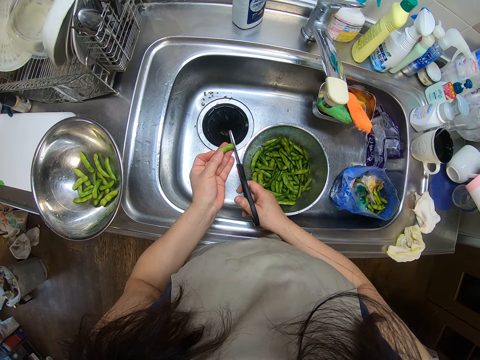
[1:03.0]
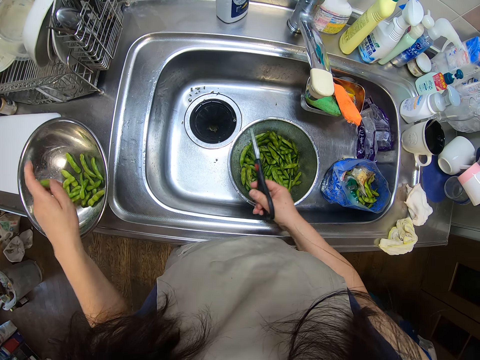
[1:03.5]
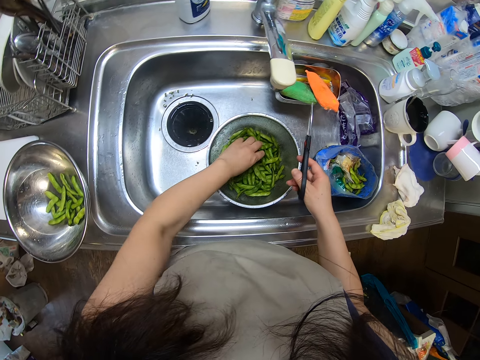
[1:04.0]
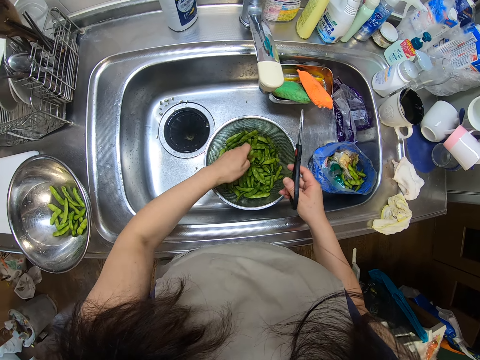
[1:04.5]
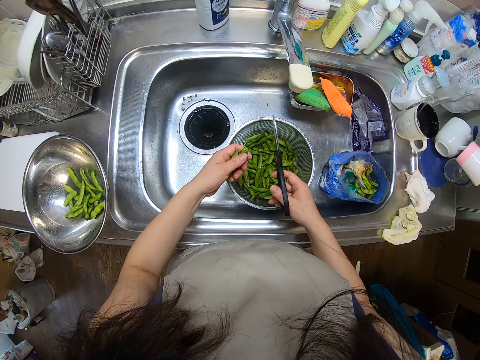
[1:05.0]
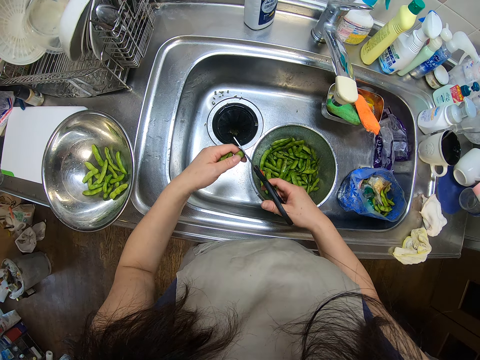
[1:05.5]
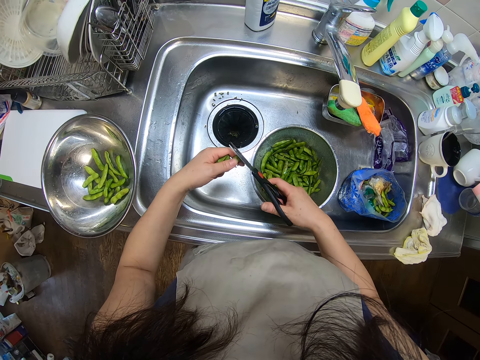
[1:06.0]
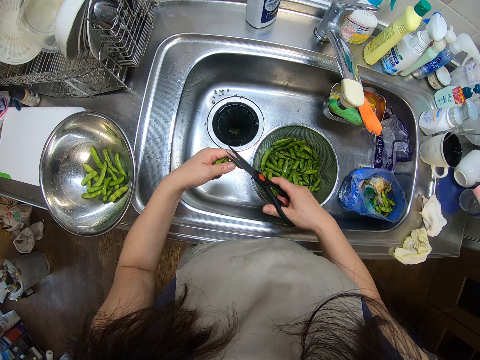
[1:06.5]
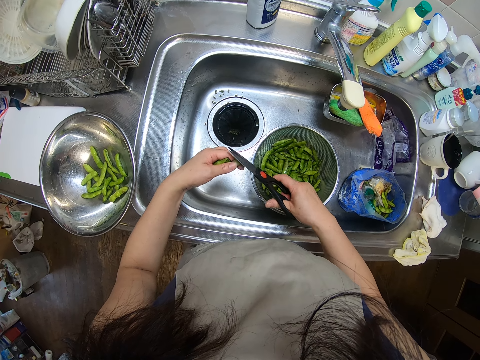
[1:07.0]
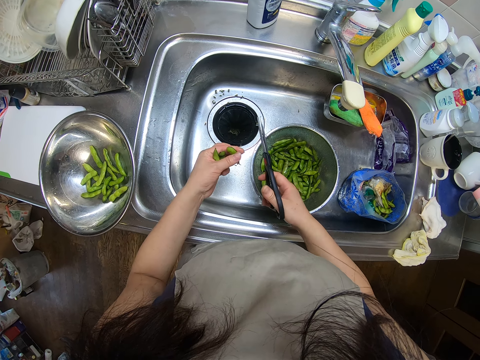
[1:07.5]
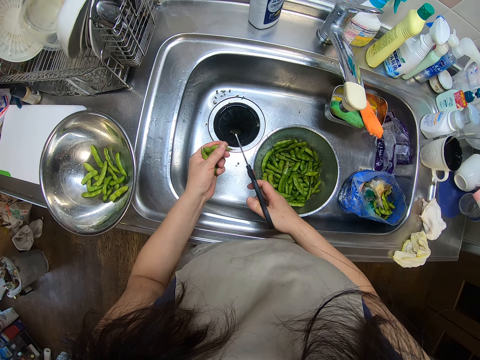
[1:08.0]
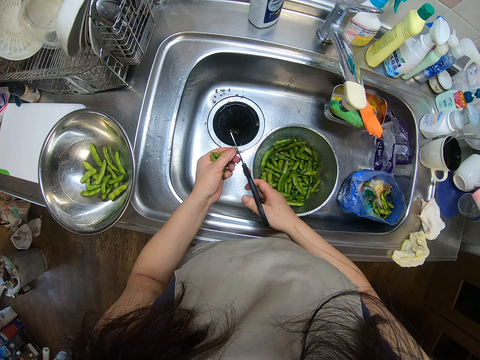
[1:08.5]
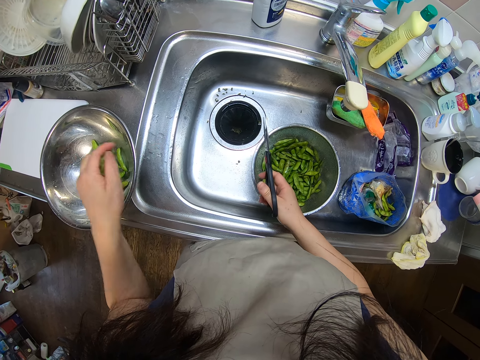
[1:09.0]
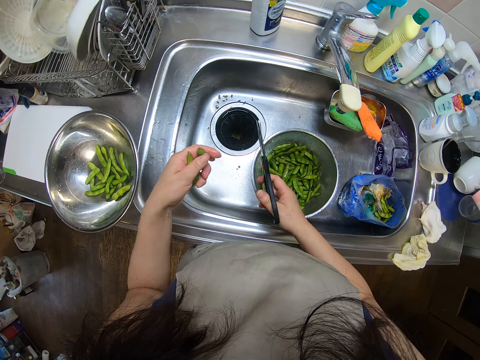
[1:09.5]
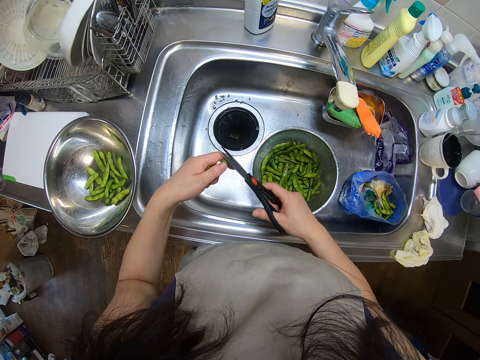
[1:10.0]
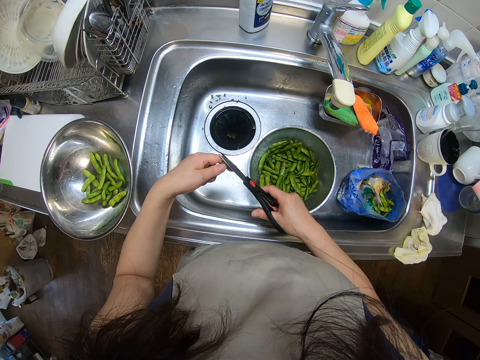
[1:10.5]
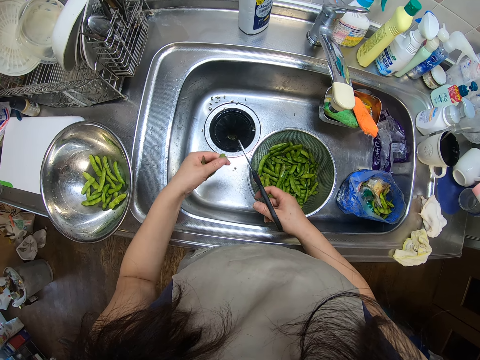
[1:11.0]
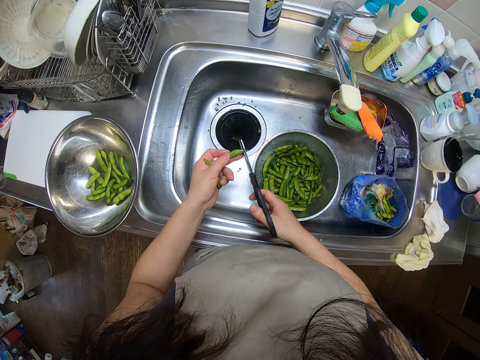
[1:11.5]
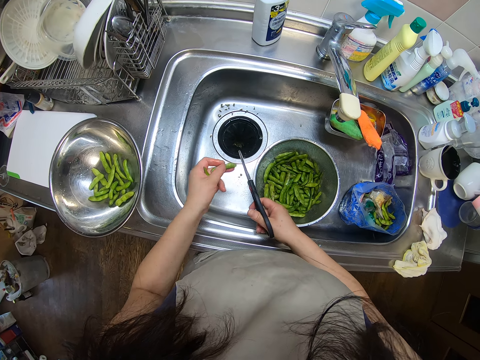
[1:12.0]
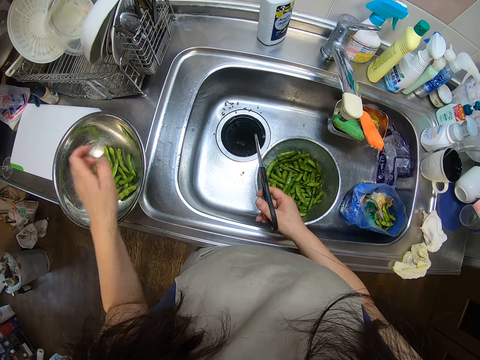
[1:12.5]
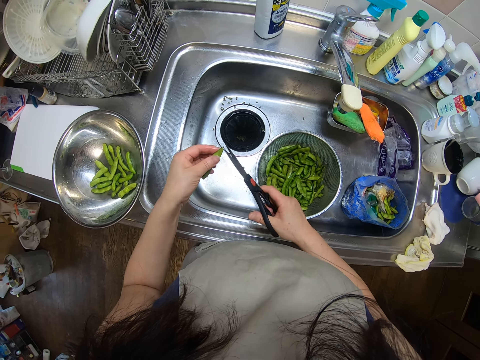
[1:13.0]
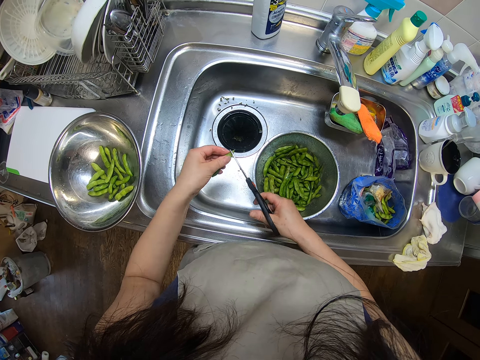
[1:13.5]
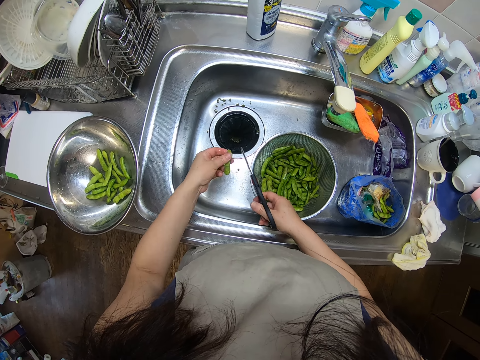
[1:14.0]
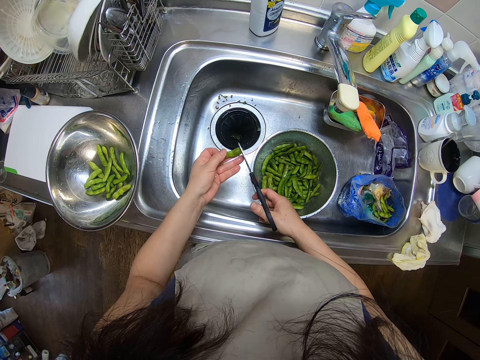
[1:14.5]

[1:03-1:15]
The camera wearer drops the bean in the bowl on the kitchen sink with her left hand. She picks a green bean from the sieve in the kitchen sink with her left hand. She cuts the edges of the green bean with the scissors in her right hand. She drops the bean in the bowl on the kitchen sink with her left hand. She cuts the edges of the green bean with the scissors in her right hand. She drops the bean in the bowl on the kitchen sink with her left hand. She cuts the edges of the green bean with the scissors in her right hand.

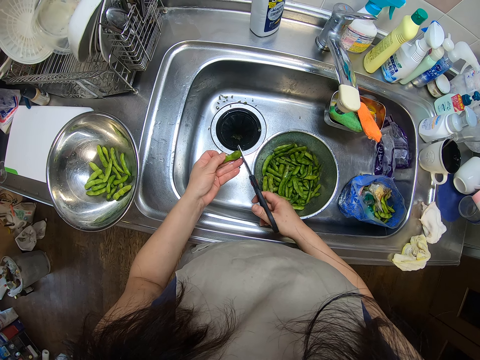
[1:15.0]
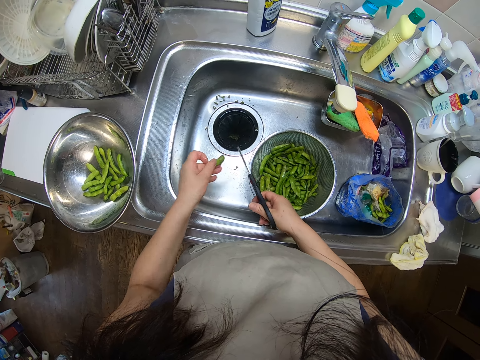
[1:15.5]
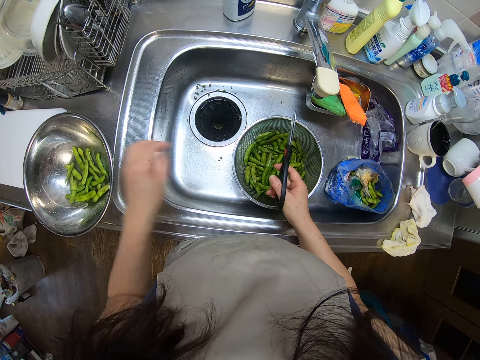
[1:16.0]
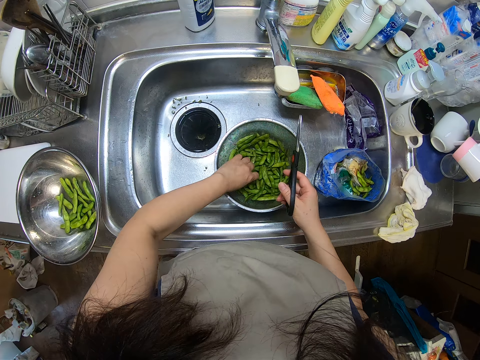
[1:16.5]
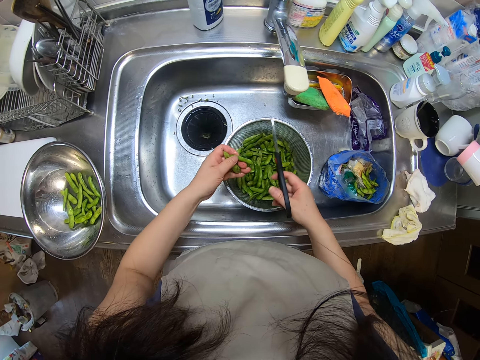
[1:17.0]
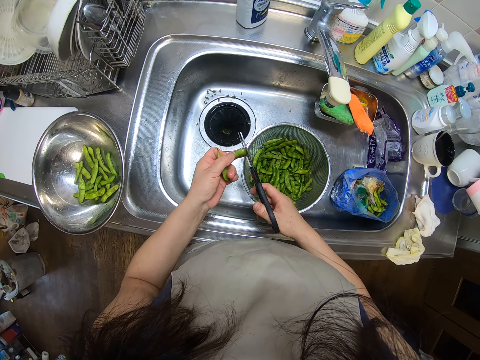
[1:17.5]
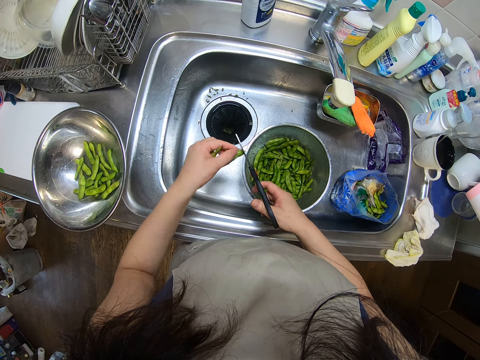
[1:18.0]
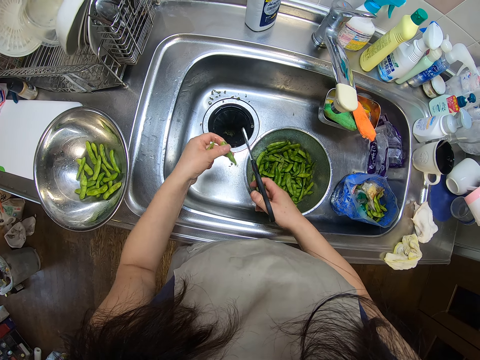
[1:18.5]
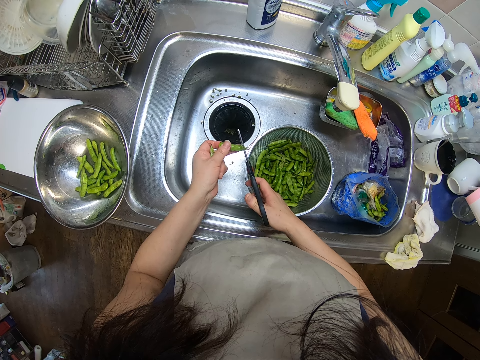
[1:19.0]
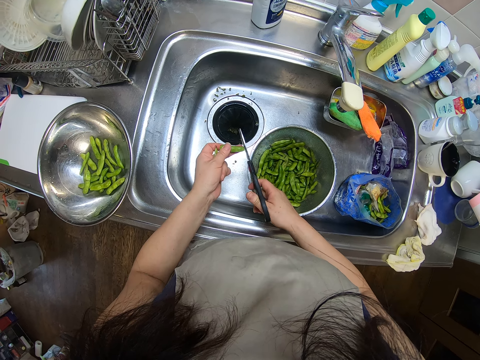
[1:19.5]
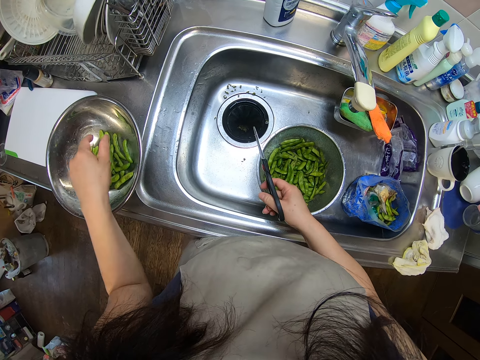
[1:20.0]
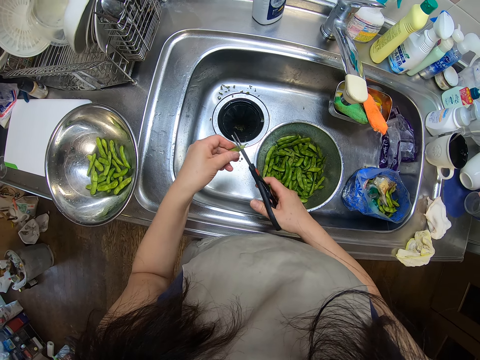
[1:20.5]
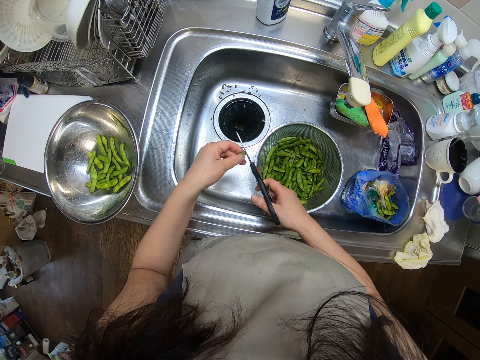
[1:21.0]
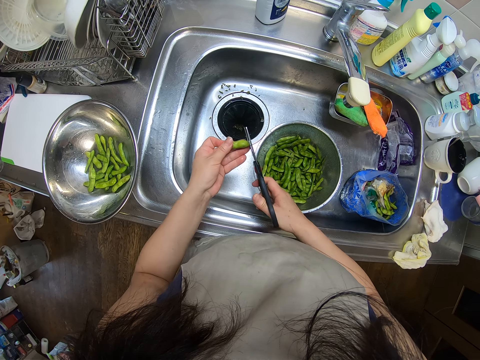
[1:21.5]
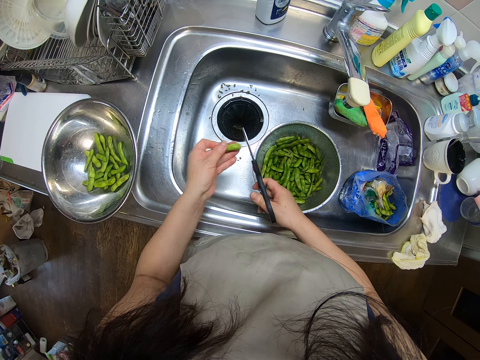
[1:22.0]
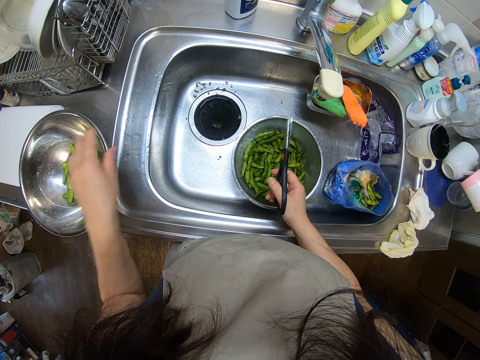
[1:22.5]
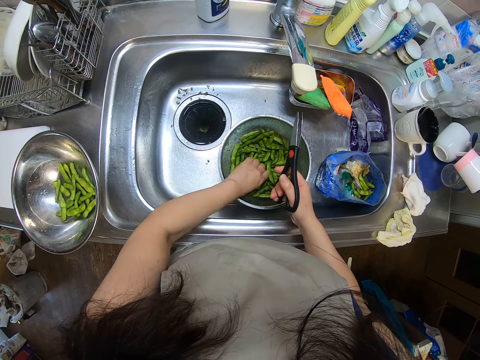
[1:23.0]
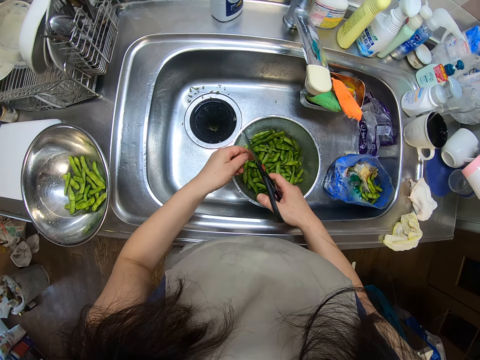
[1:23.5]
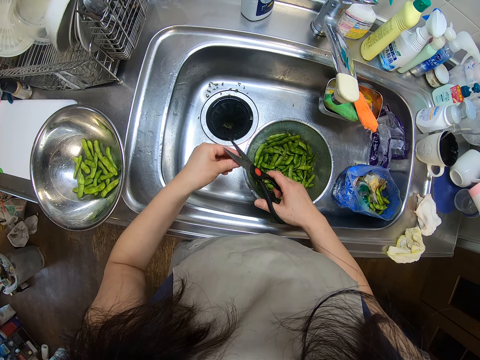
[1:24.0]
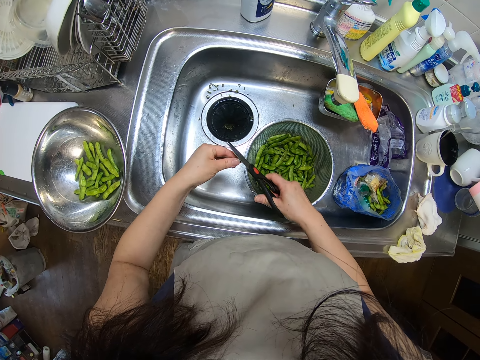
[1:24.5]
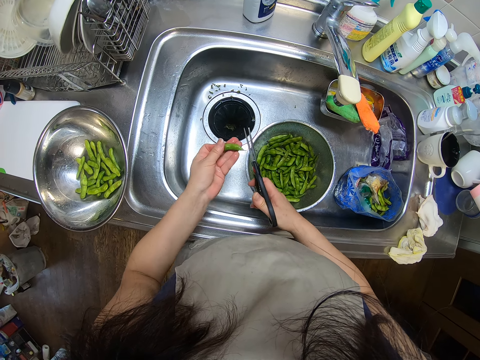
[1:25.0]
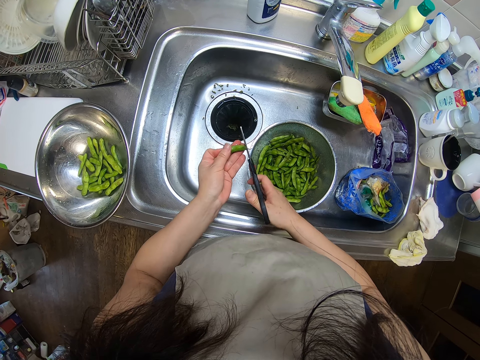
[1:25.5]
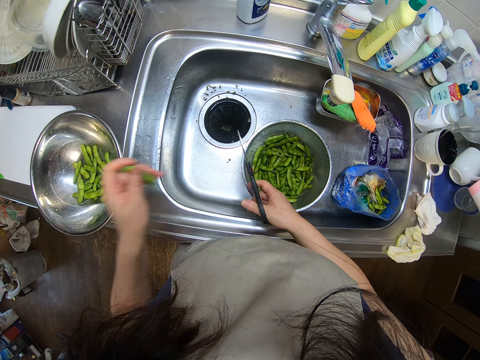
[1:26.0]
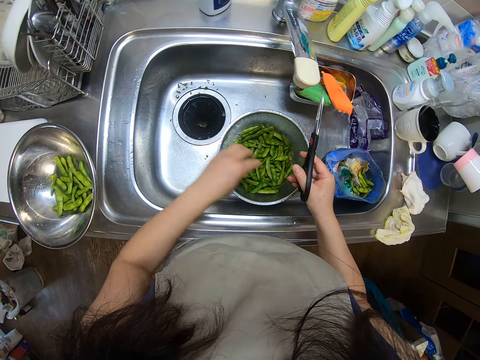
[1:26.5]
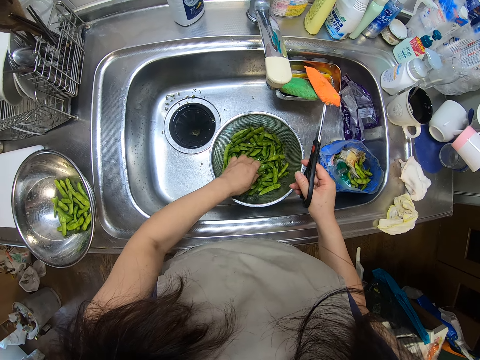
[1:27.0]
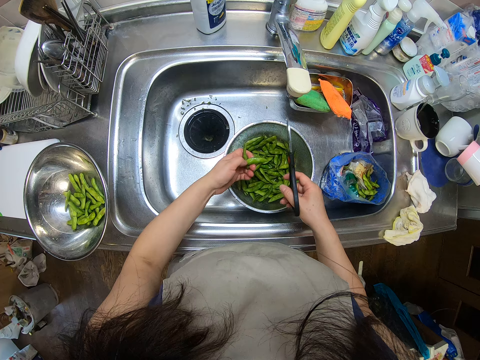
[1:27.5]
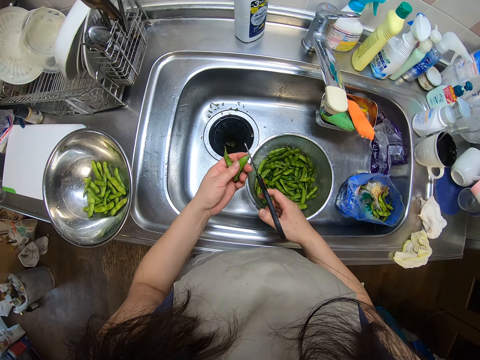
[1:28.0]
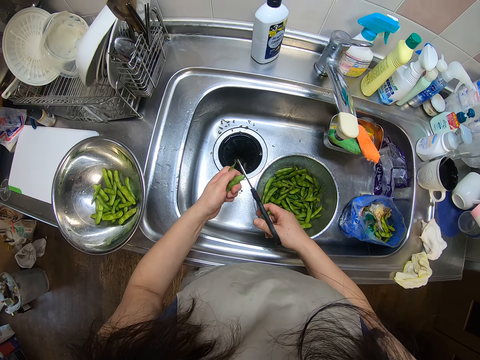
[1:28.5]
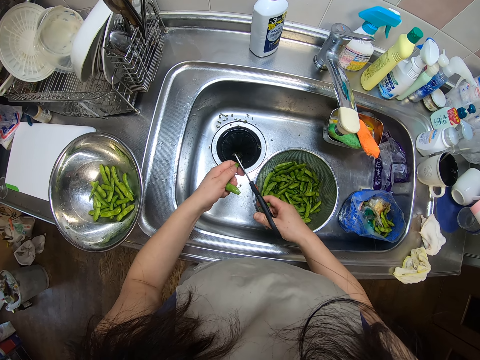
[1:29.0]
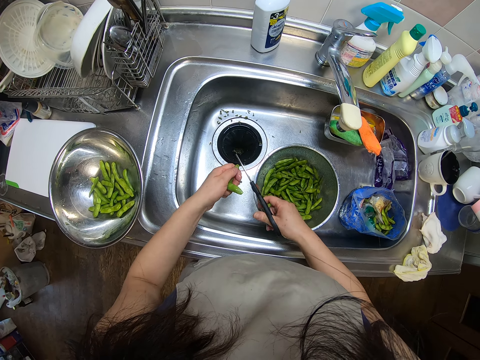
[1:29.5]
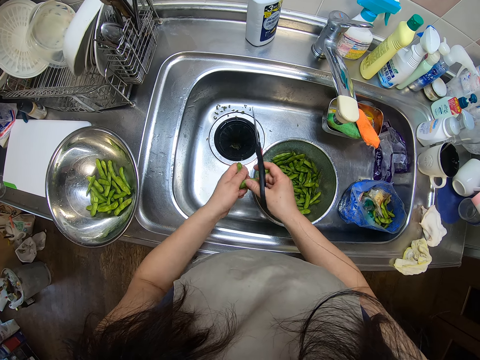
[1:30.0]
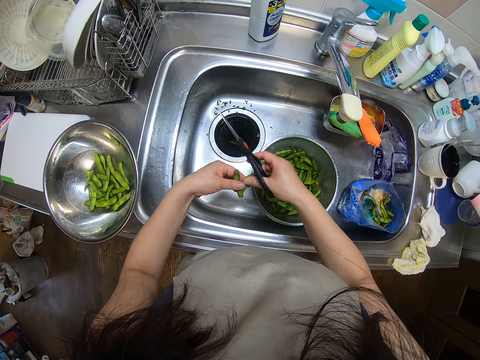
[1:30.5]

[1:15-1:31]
The camera wearer drops the bean in the bowl on the kitchen sink with her left hand. She picks a green bean from the sieve in the kitchen sink with her left hand. She cuts the edges of the green bean with the scissors in her right hand. She drops the bean in the bowl on the kitchen sink with her left hand. She cuts the edges of the green bean with the scissors in her right hand. She drops the bean in the bowl on the kitchen sink with her left hand. She picks a green bean from the sieve in the kitchen sink with her left hand. She cuts the edges of the green bean with the scissors in her right hand. She drops the bean in the bowl on the kitchen sink with her left hand. She picks green beans from the sieve in the kitchen sink with her left hand. She cuts the edges of the green beans with the scissors in her right hand.
